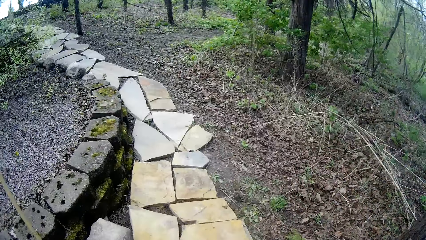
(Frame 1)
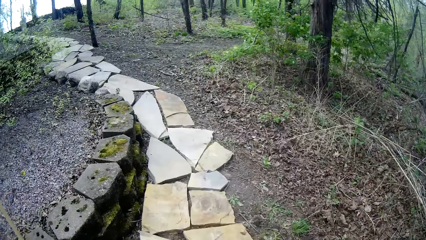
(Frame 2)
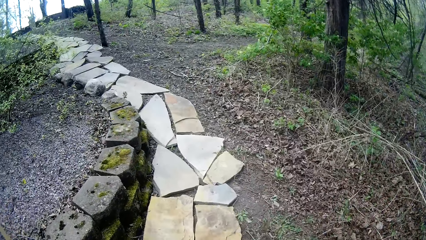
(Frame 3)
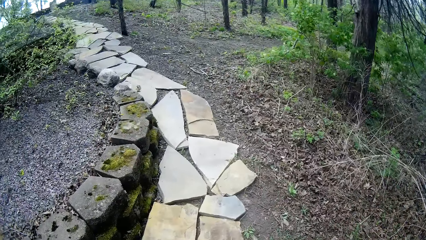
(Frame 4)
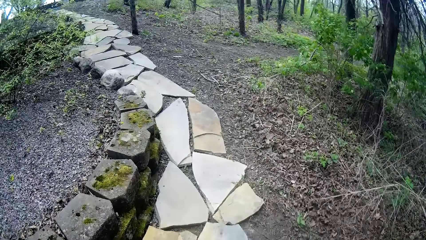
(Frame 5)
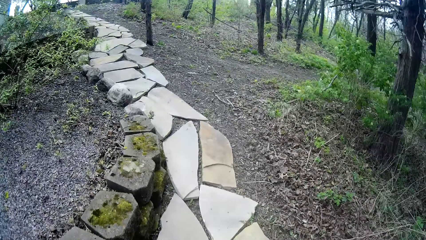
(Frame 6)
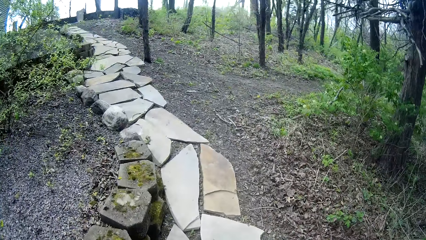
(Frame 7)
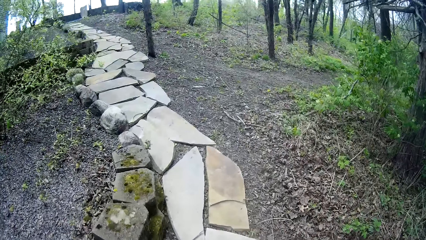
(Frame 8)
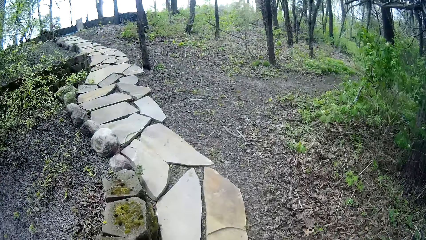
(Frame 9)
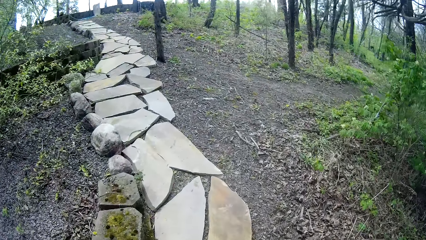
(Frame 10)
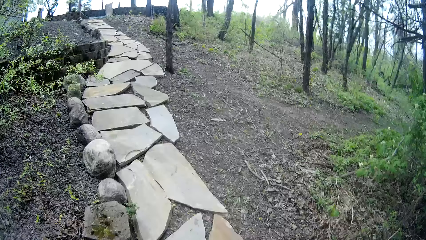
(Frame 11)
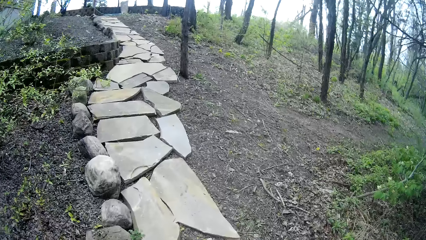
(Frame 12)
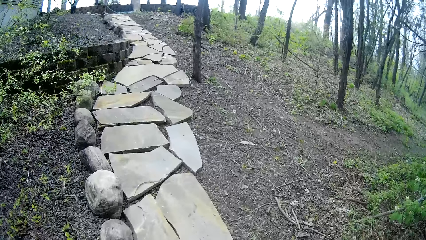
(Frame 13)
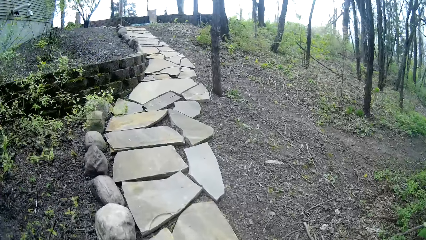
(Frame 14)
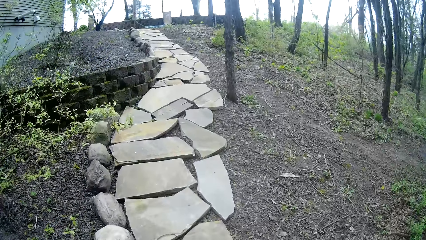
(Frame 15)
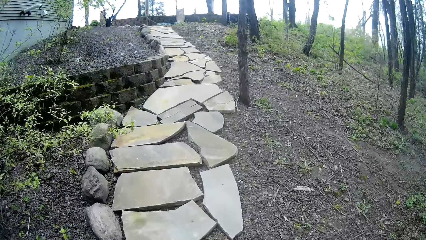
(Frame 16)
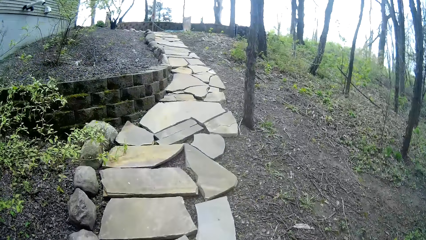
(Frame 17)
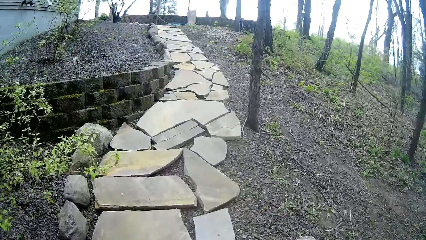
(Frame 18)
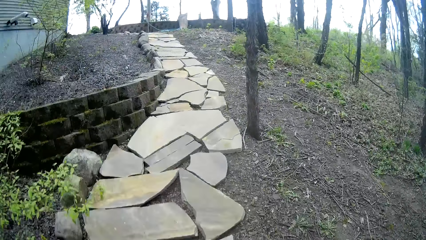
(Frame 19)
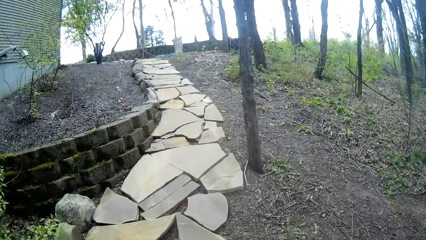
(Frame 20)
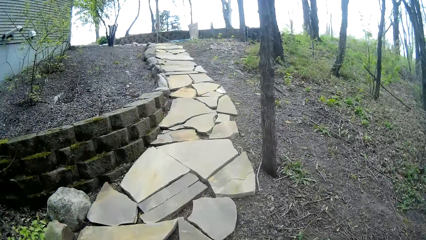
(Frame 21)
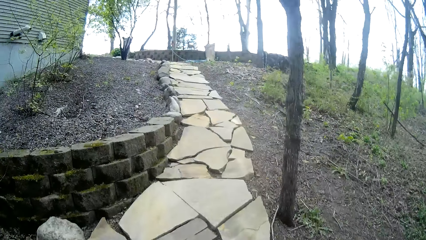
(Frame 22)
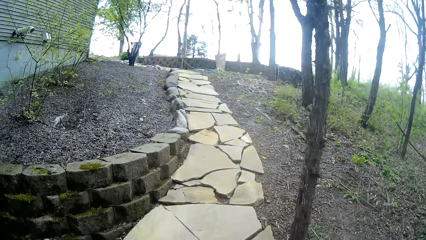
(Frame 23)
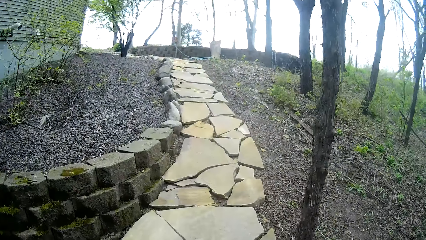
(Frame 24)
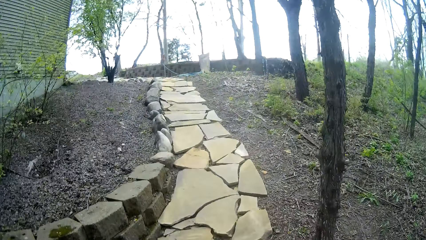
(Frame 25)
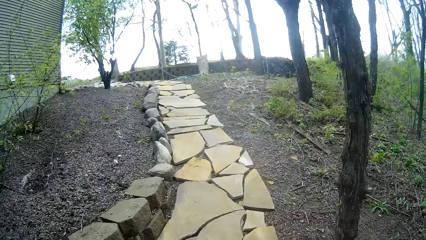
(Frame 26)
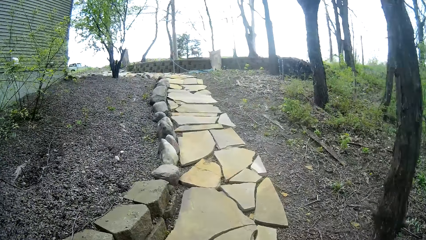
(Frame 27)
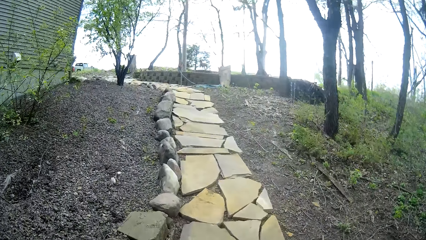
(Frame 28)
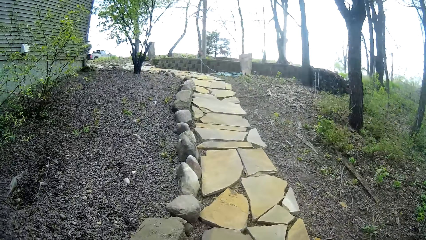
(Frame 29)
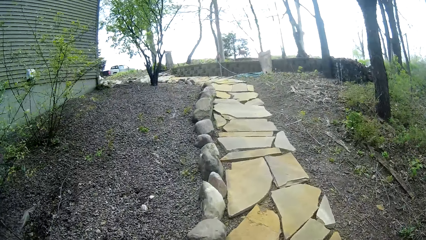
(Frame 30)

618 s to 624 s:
The camera wearer moves towards the pile of slates. They walk around the compound.

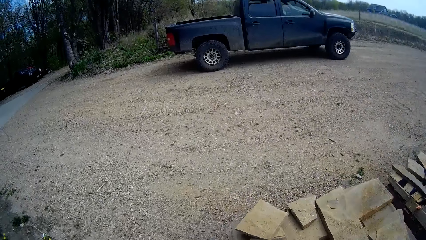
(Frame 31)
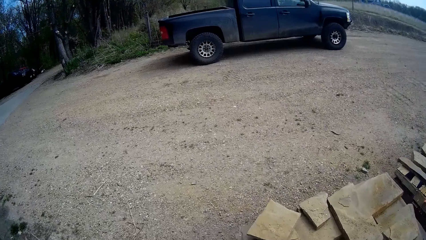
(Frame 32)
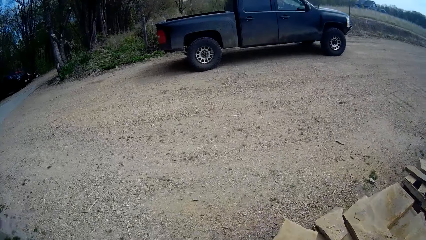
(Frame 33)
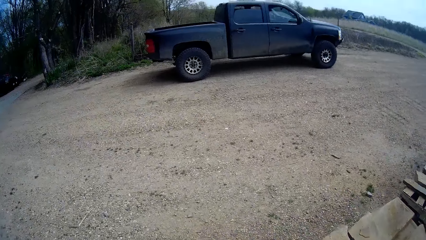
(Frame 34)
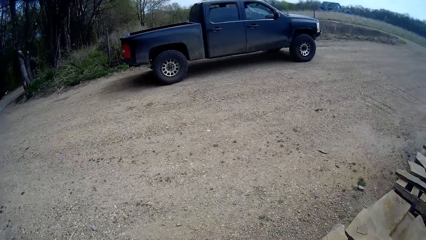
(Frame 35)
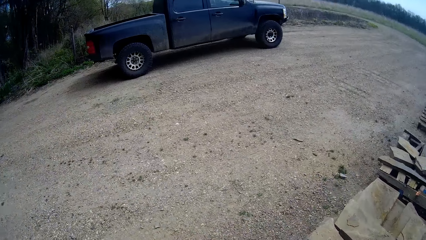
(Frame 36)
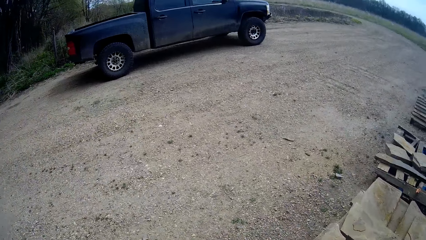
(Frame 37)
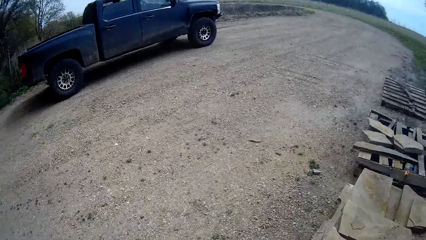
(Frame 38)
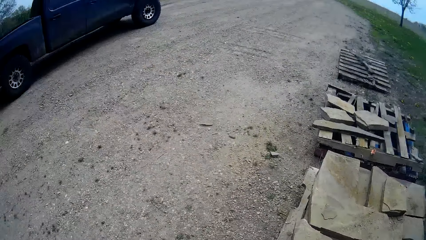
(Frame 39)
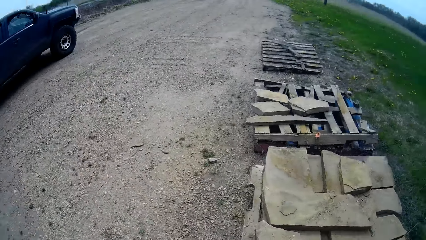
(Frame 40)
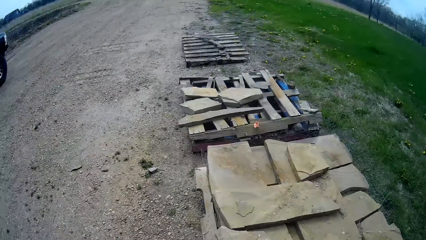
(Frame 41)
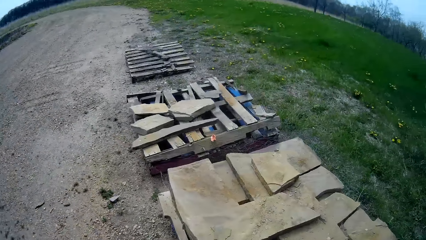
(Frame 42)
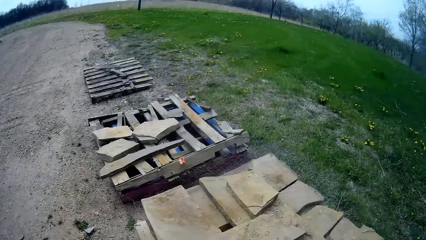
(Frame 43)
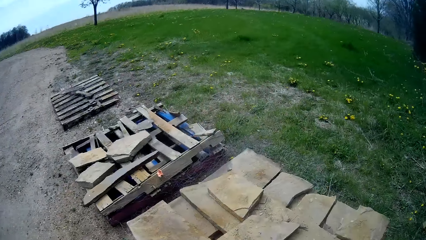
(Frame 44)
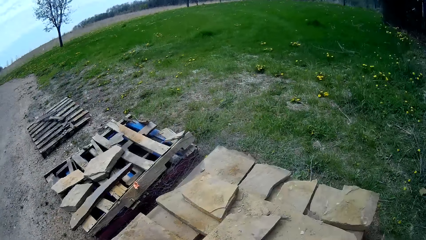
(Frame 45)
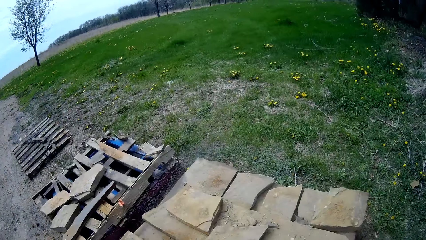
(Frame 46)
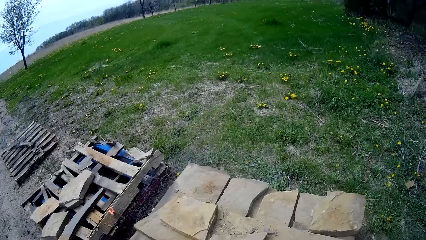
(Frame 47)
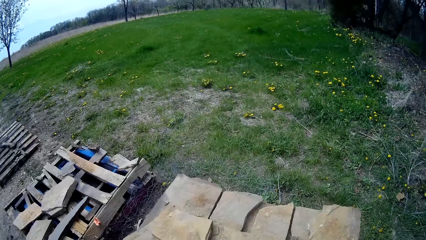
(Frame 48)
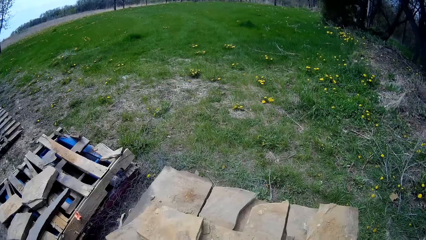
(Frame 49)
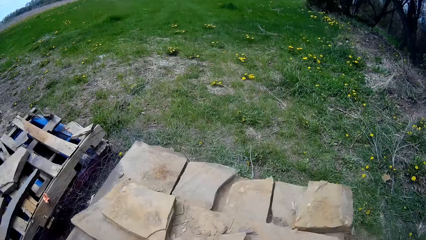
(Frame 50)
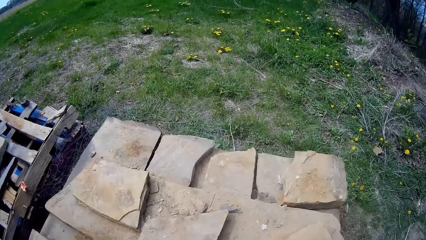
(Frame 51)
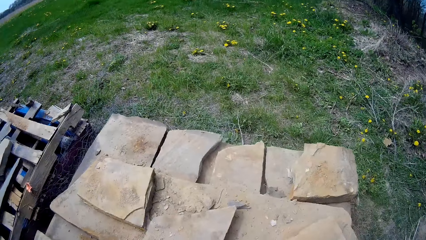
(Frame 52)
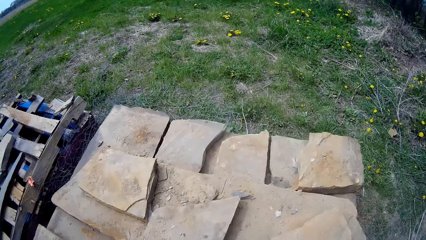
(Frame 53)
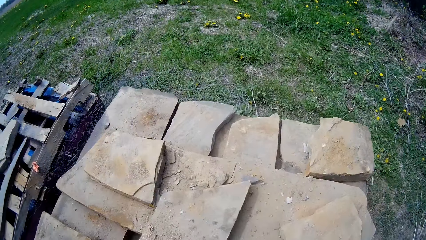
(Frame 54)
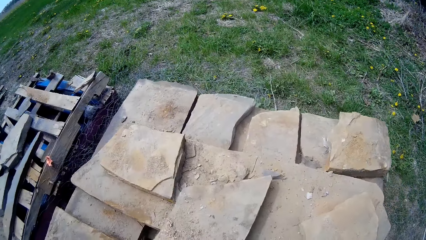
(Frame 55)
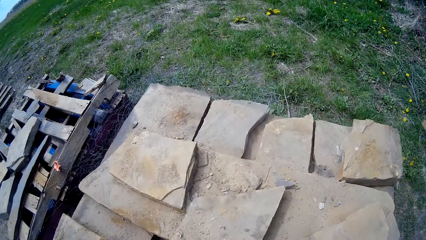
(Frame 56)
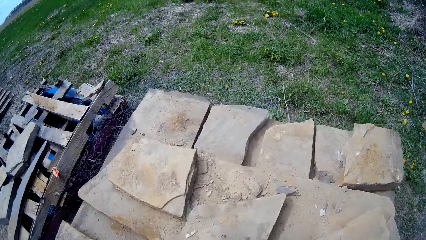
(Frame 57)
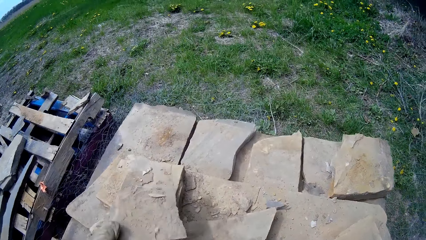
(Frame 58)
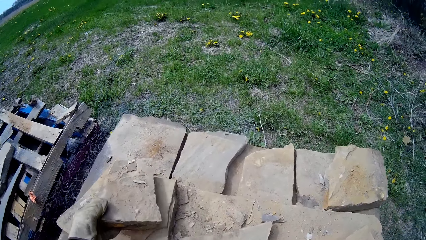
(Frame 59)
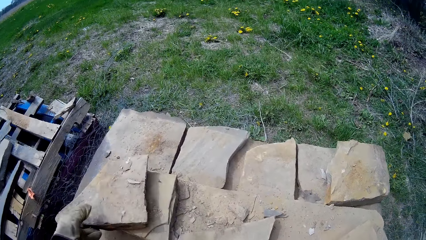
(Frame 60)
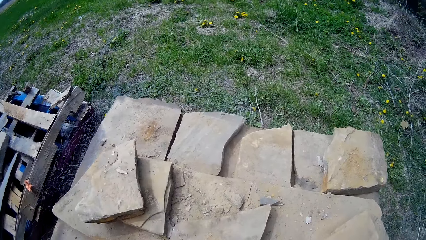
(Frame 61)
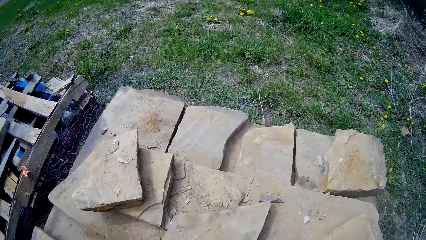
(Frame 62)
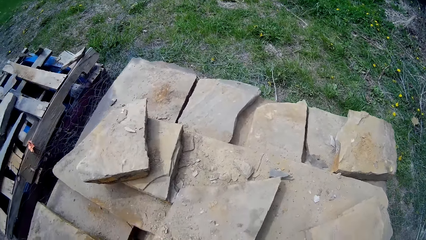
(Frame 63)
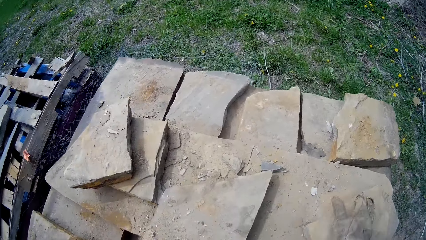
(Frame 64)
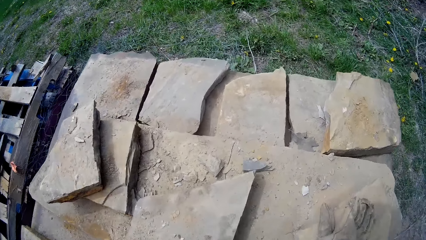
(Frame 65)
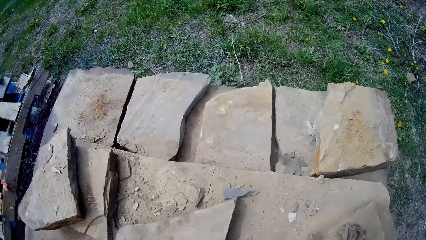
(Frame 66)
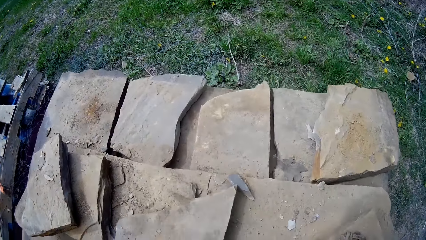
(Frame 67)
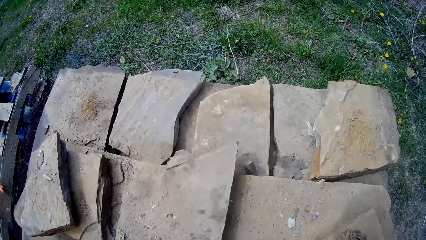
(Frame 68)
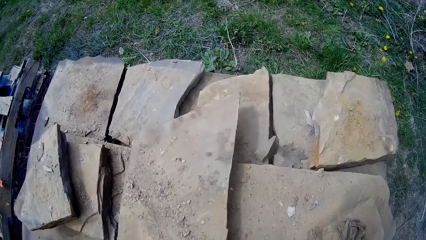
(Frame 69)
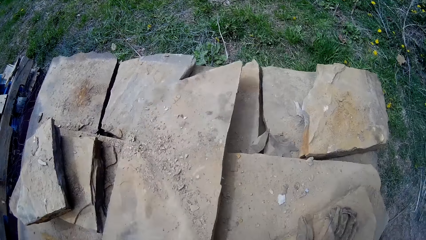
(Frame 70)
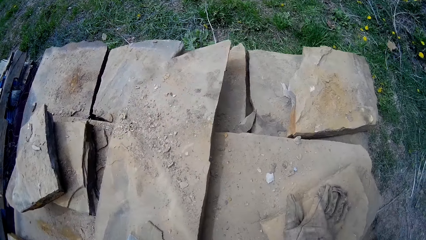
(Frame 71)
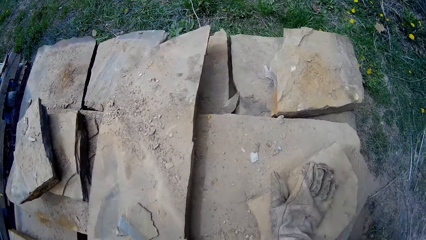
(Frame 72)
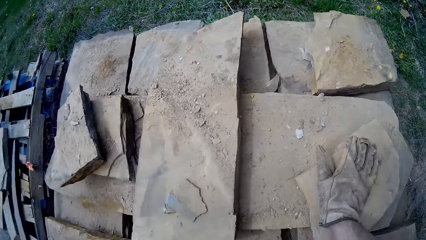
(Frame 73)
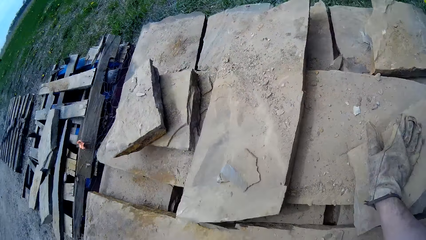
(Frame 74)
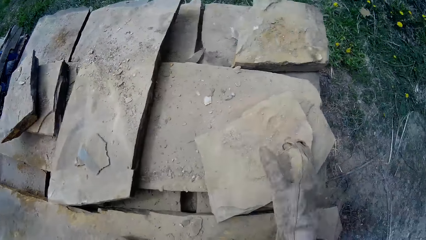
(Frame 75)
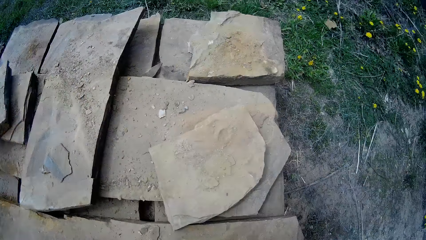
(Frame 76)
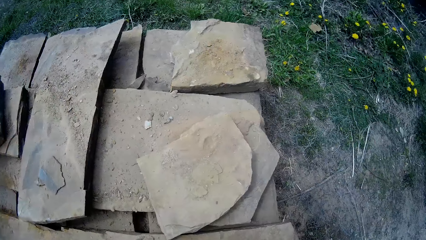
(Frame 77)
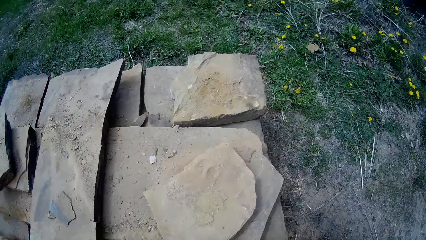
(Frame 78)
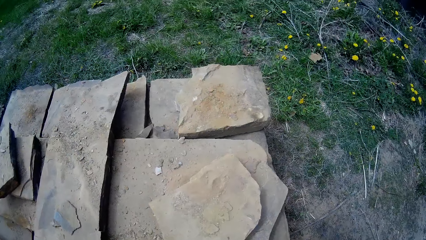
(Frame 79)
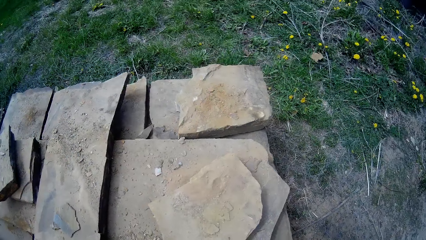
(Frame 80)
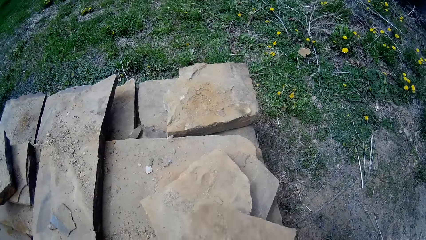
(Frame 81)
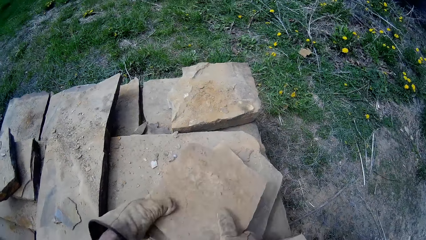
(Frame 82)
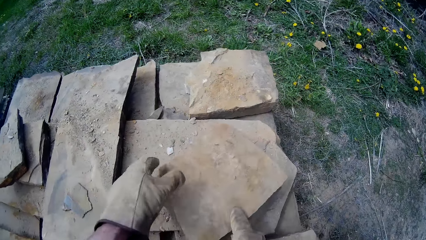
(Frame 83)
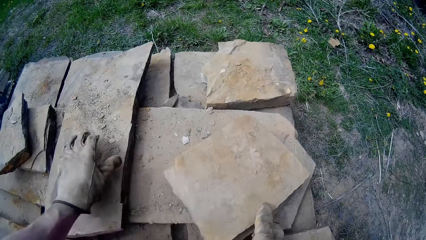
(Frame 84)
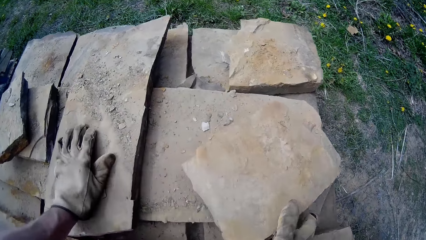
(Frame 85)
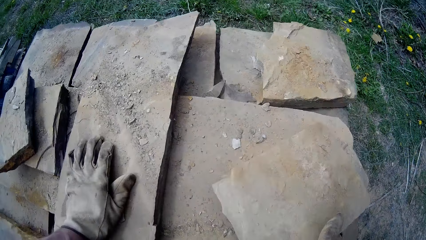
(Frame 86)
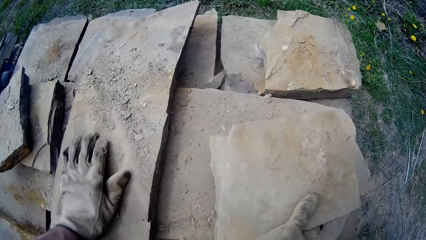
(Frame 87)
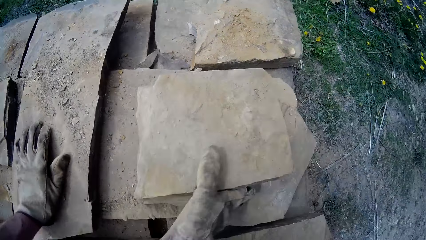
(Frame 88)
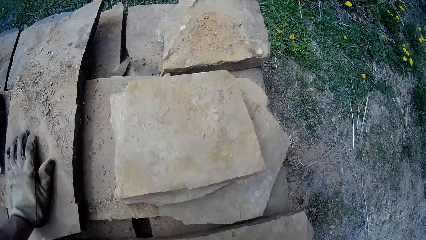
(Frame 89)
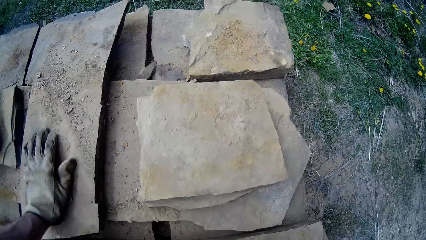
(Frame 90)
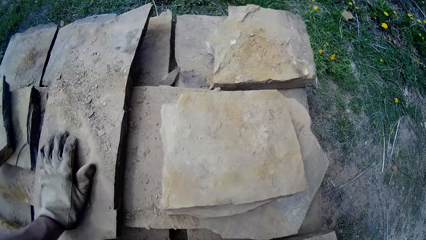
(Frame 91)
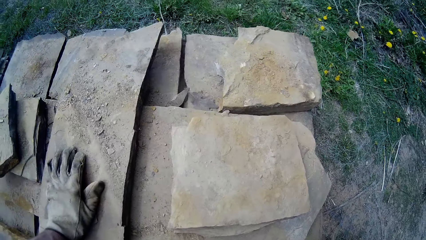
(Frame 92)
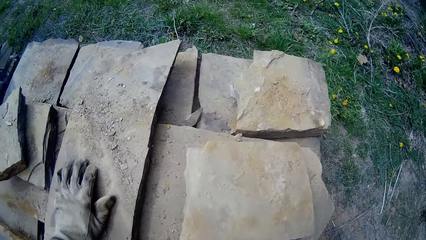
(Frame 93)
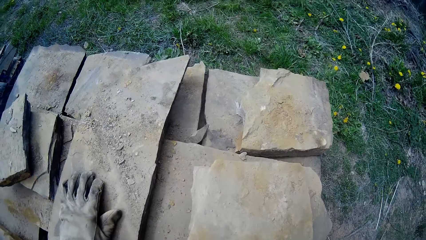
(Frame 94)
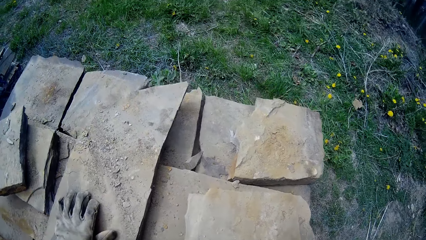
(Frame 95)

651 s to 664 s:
The camera wearer looks around. He drops a slate on the pile of slates with his left hand. He places his right hand on top of the pile of slates. He adjusts a slate on top of the pile of slates with his left hand. He removes his right hand from the top of the pile of slates. He places a slate on the right side of the pile of slates using both hands. He places his left hand on top of the pile of slates. He pushes the slate on the top right side of the pile of slates with his right hand.
